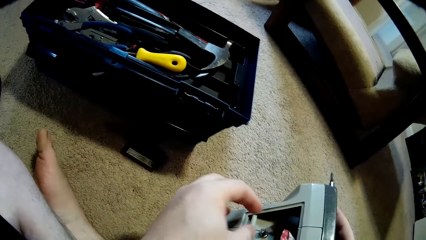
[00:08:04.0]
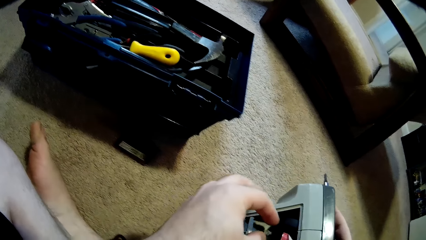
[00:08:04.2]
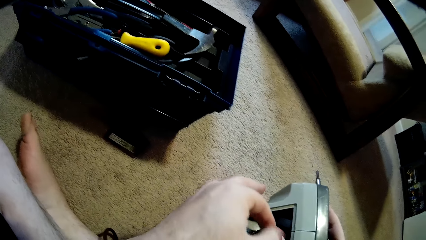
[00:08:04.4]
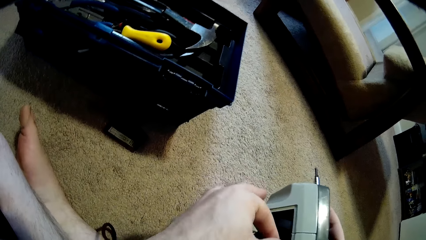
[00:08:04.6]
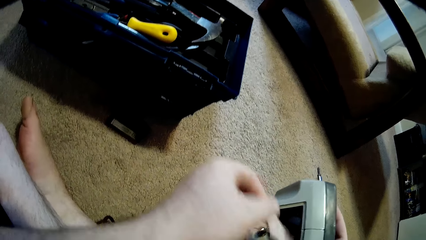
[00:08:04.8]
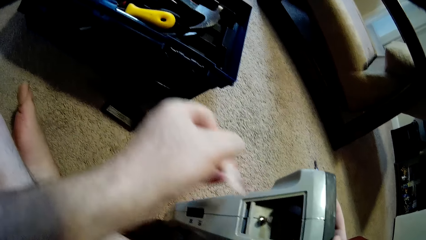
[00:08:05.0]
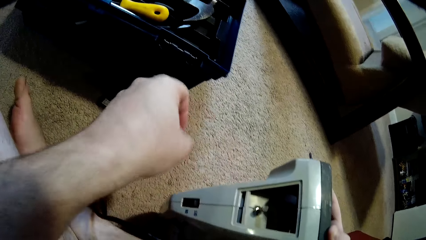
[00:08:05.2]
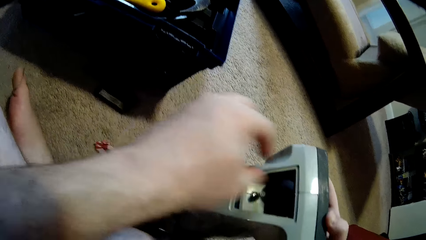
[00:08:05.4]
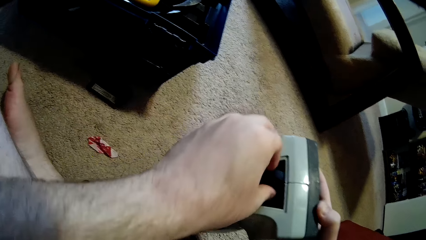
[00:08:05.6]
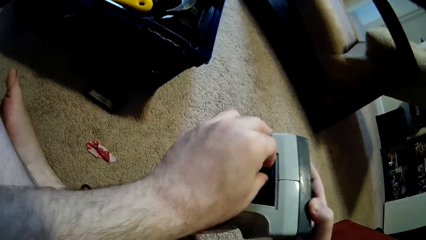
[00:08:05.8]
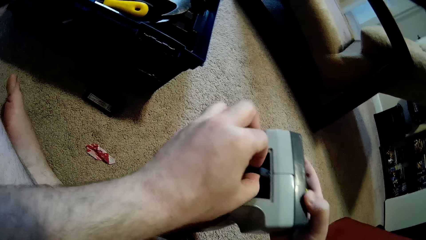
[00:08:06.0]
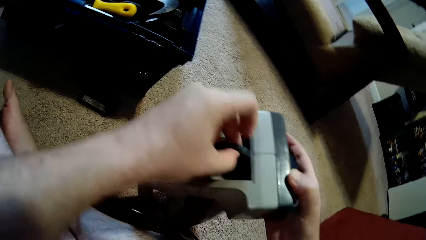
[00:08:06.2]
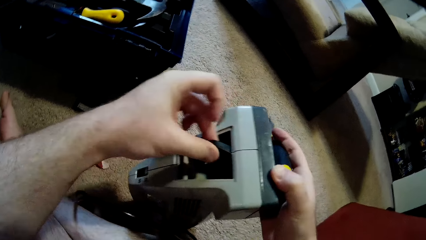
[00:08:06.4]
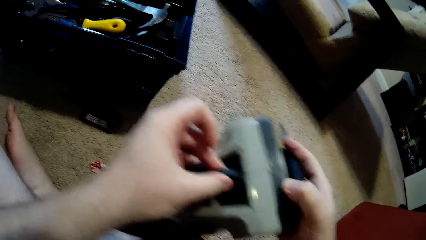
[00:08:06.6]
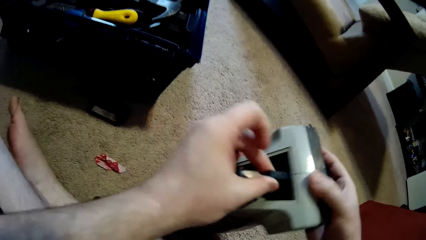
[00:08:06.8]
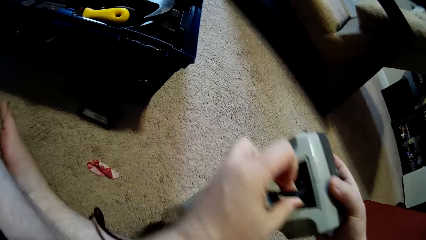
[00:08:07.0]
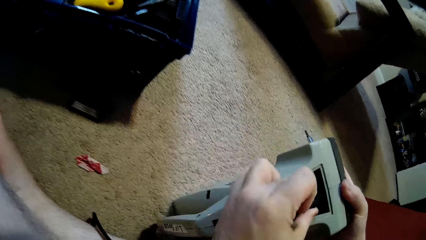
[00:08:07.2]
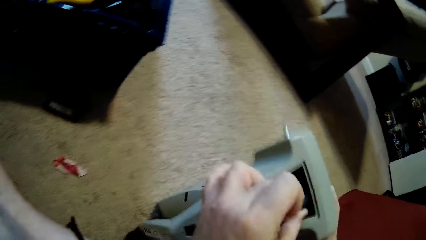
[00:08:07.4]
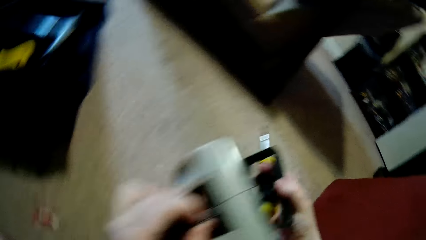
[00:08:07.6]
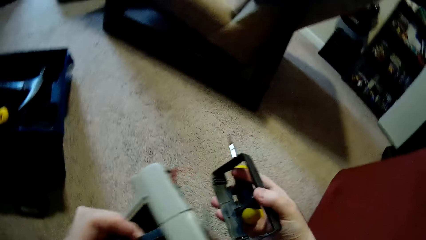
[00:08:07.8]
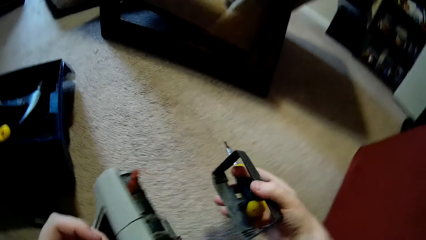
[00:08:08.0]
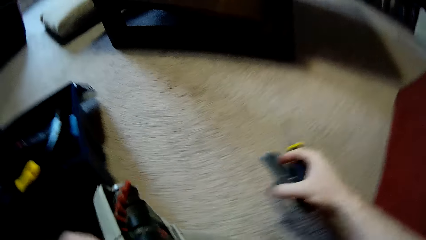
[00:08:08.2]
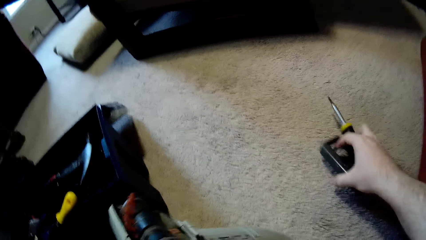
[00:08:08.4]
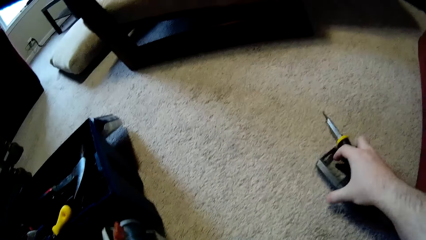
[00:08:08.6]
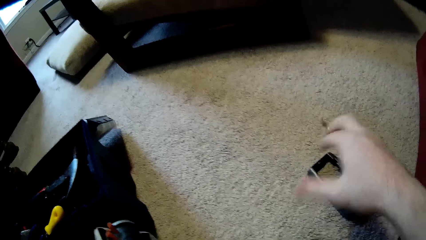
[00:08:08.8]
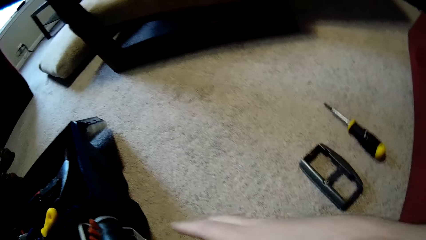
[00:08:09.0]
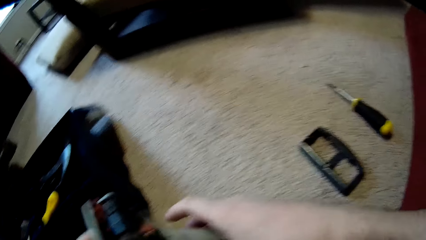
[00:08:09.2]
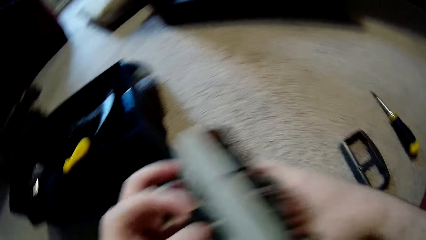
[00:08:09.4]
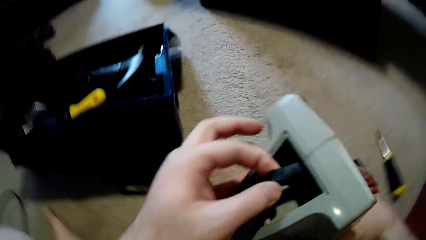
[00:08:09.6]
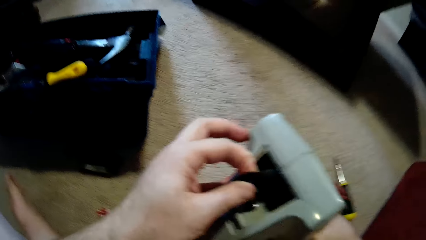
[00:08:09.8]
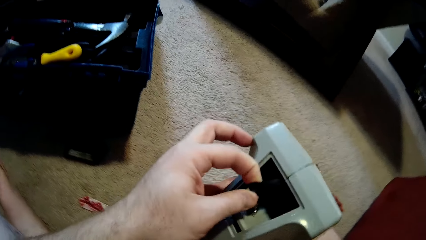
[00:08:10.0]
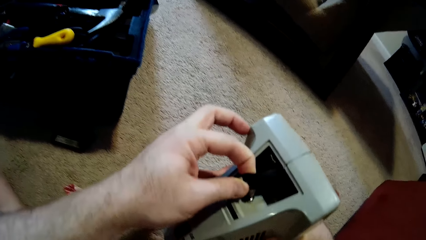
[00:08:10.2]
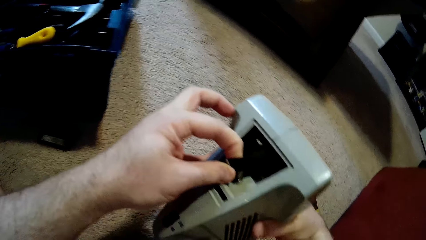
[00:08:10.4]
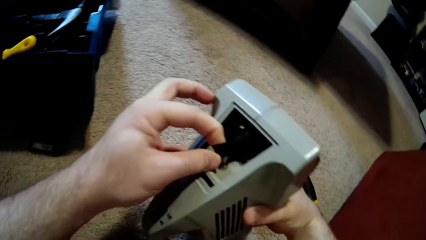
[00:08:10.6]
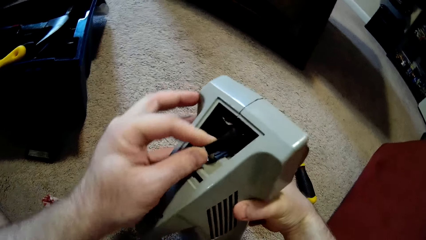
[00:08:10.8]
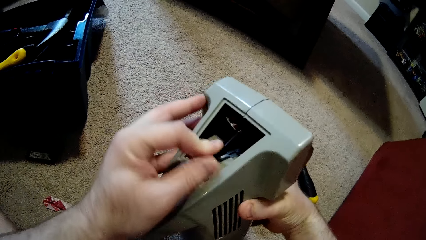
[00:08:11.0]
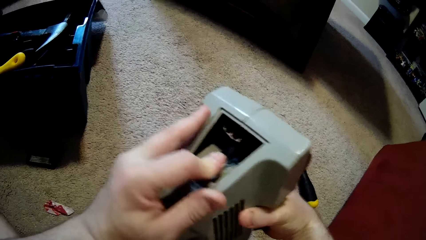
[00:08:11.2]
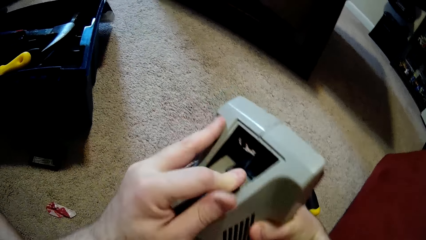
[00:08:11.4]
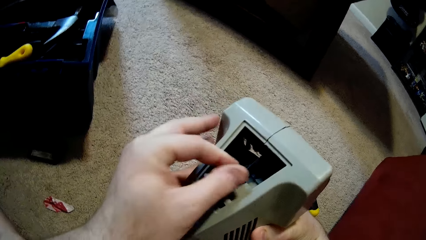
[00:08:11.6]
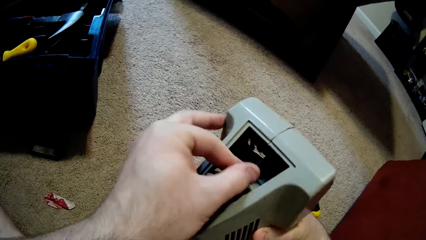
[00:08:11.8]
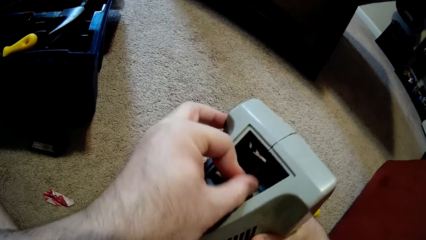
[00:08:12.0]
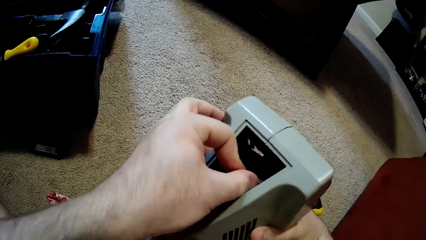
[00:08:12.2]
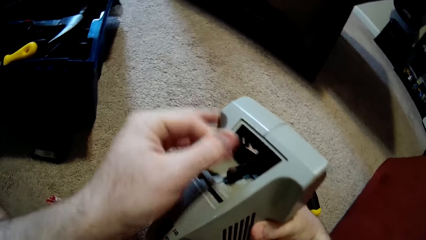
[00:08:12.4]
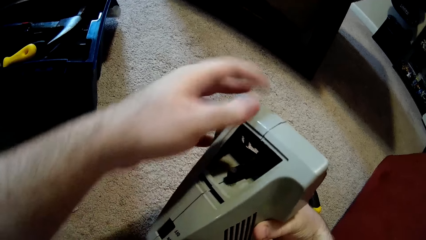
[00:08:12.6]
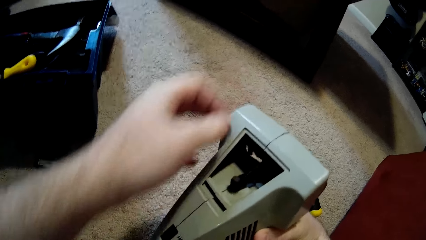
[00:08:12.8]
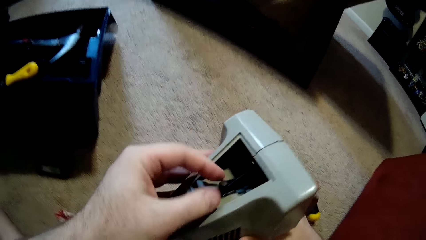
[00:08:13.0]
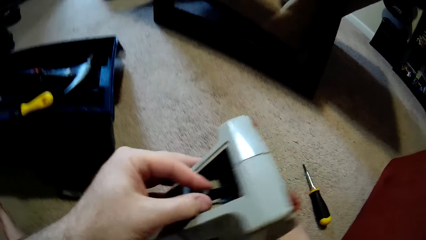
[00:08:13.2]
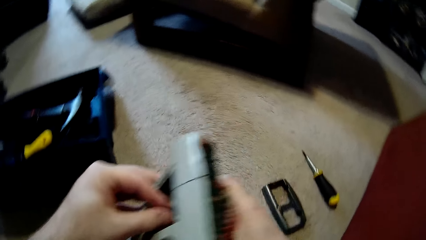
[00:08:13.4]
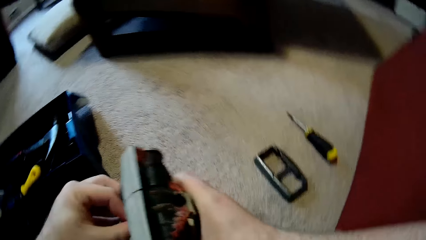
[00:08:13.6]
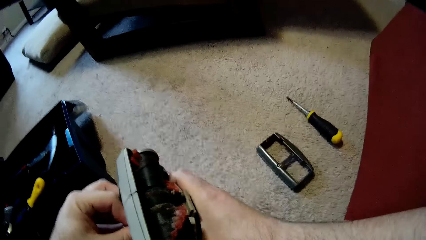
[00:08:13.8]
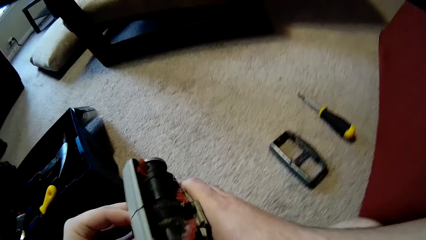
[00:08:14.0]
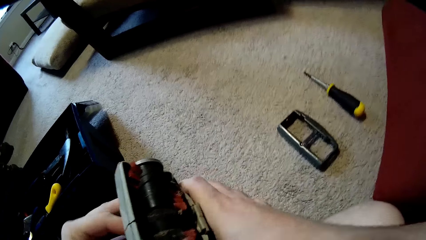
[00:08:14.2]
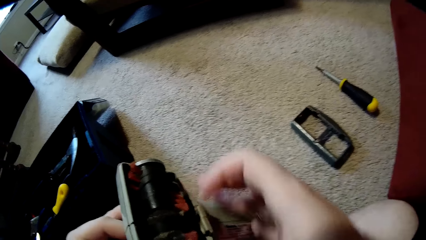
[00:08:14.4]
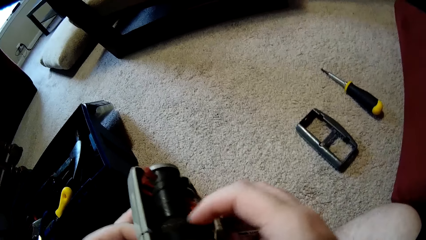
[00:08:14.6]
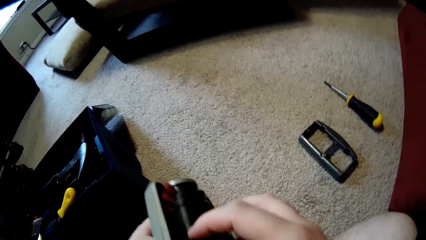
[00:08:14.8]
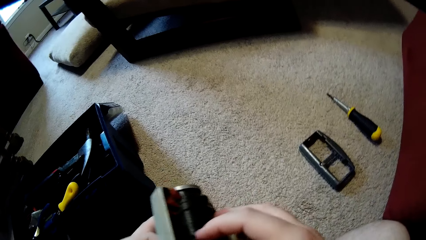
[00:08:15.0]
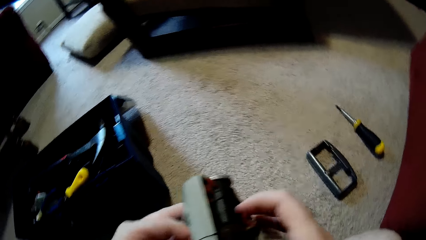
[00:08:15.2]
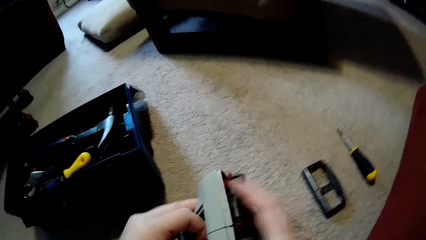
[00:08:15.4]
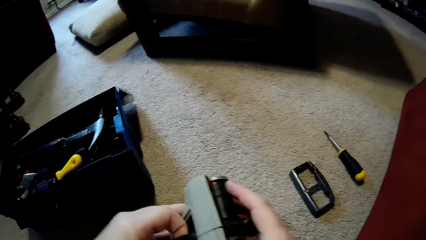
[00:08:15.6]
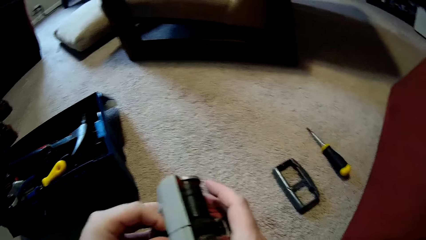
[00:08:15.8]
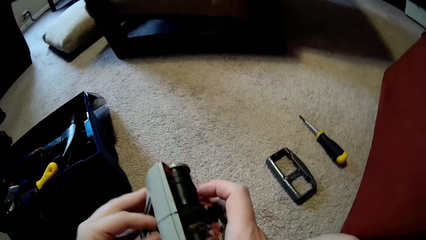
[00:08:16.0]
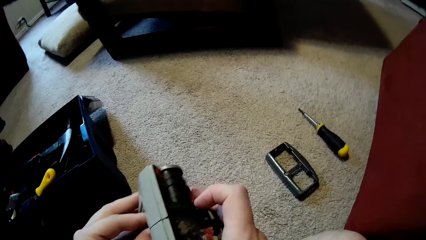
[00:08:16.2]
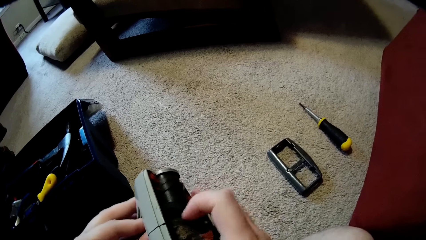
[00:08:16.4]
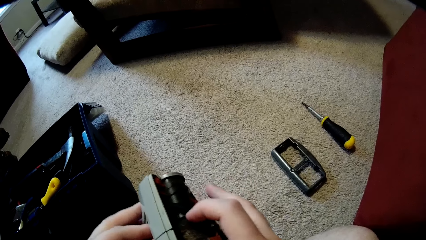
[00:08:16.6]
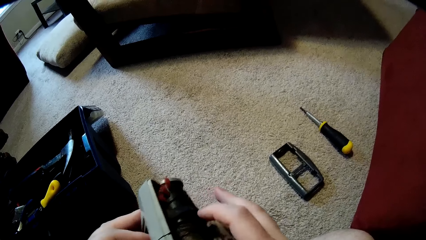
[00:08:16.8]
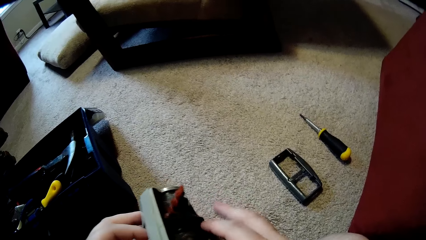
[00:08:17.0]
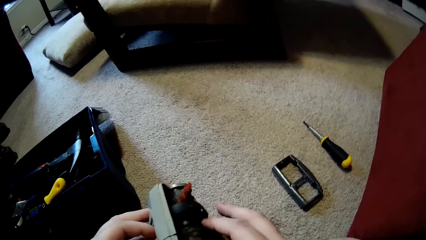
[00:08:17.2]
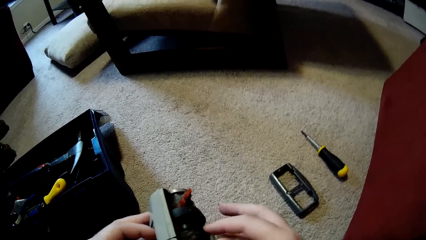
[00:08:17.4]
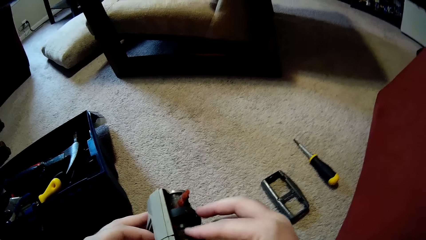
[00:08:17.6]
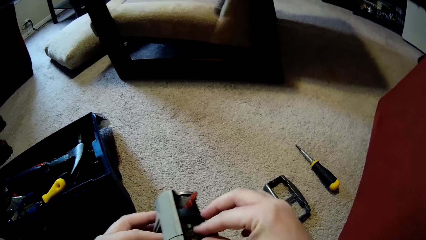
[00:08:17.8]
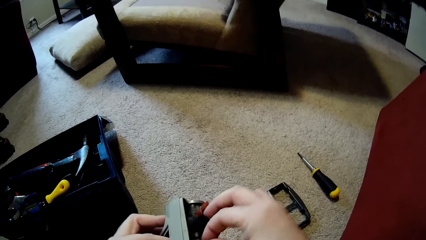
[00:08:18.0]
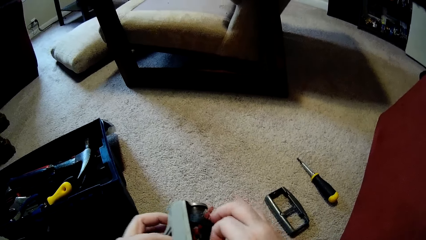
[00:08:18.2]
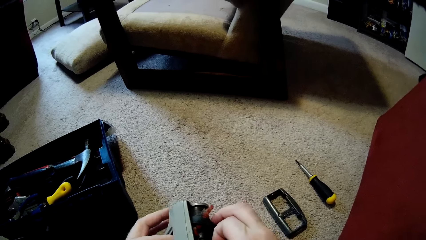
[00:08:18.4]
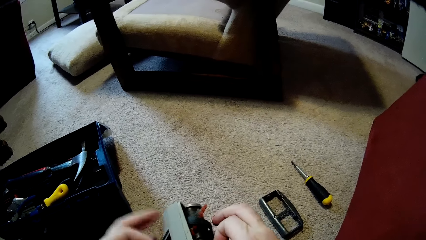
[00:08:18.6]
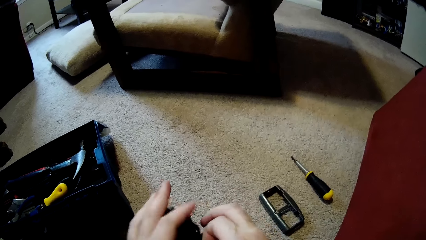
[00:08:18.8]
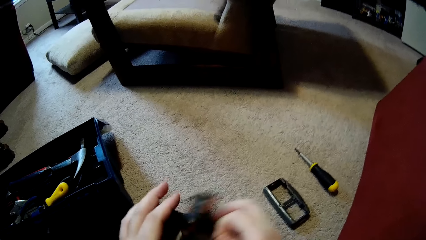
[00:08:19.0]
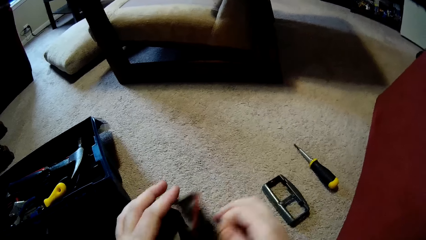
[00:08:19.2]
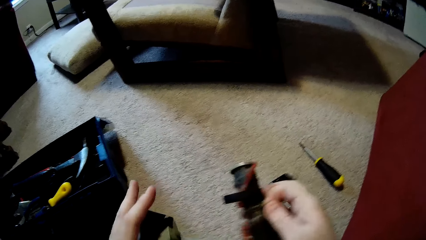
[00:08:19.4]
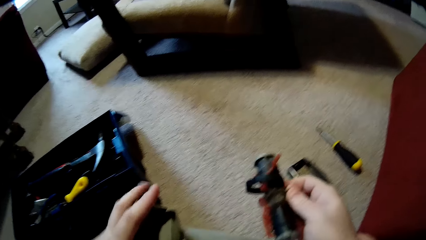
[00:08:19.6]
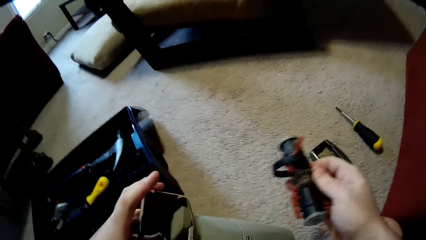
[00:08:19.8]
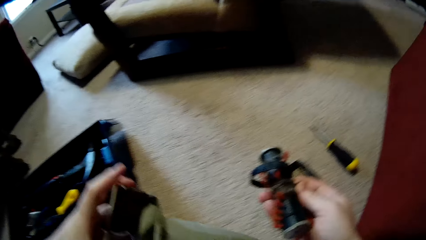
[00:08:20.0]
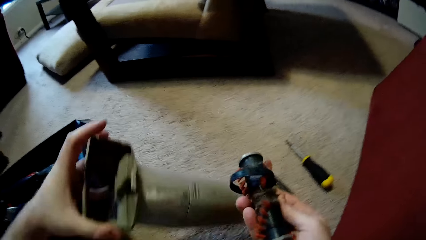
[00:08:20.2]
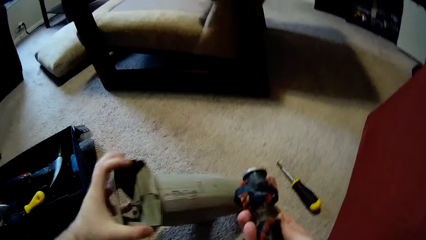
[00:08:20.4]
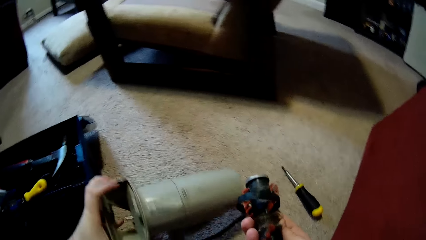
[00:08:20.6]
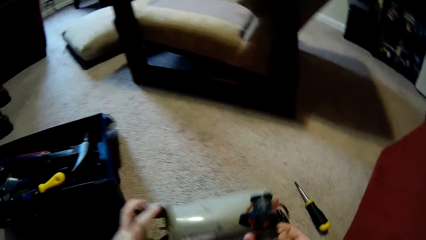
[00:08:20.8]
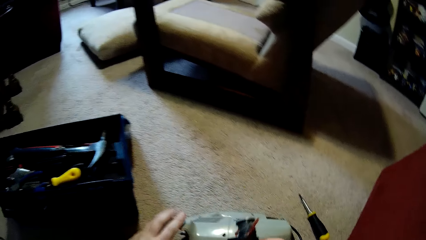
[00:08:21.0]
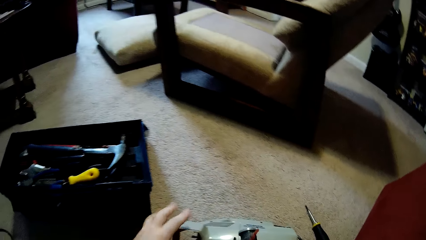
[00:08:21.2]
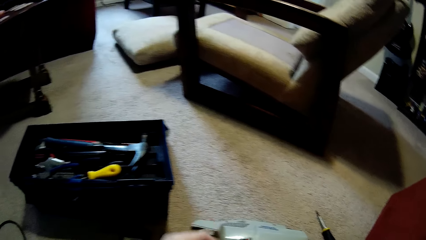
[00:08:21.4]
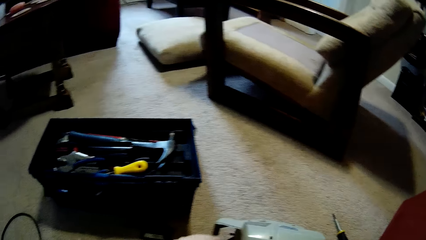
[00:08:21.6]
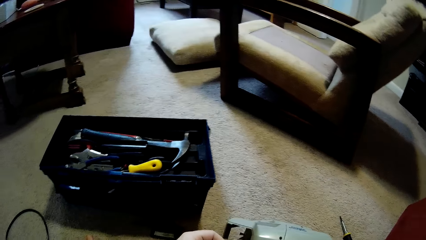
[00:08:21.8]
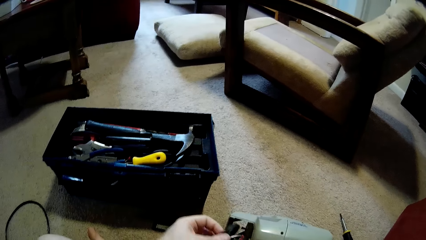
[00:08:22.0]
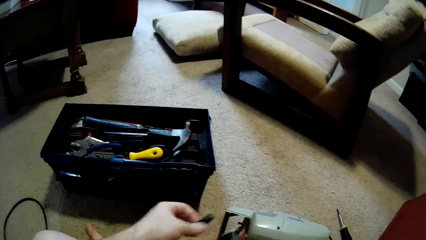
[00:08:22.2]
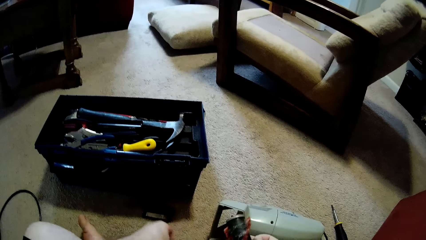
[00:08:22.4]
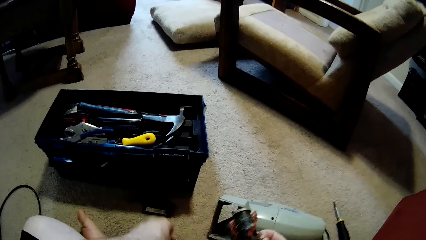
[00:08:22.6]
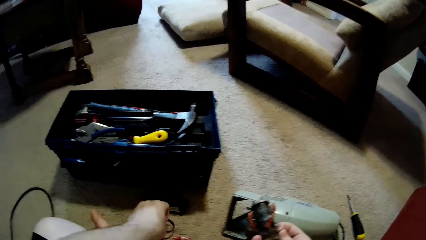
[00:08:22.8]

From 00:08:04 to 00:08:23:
The camera wearer takes the dirt off the machine. They open the machine. They repair the sofa cleaning machine.
